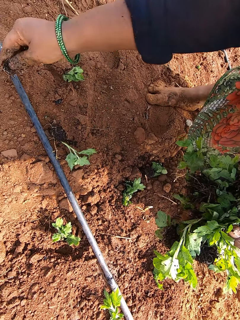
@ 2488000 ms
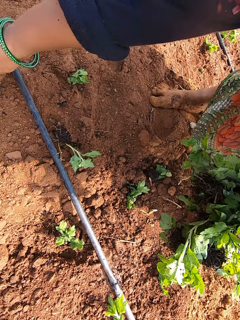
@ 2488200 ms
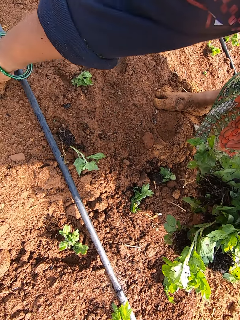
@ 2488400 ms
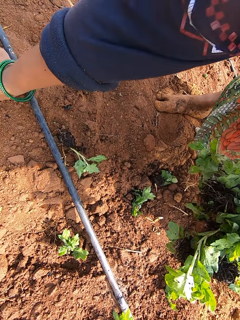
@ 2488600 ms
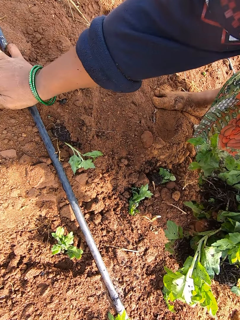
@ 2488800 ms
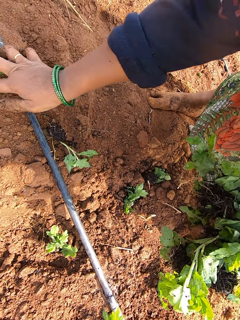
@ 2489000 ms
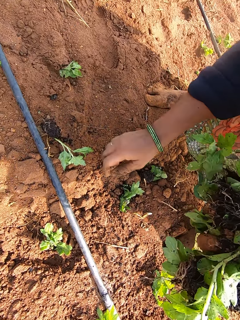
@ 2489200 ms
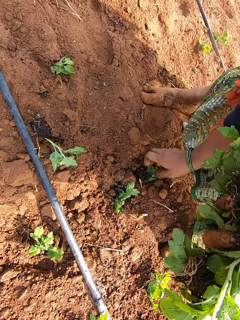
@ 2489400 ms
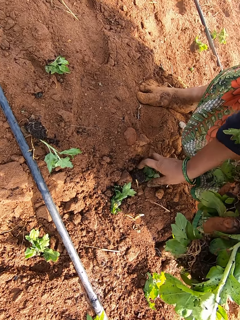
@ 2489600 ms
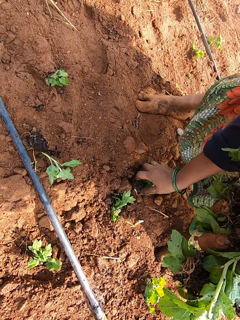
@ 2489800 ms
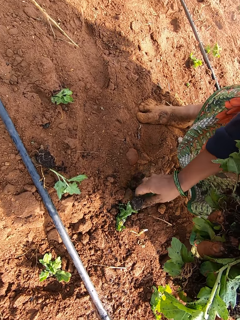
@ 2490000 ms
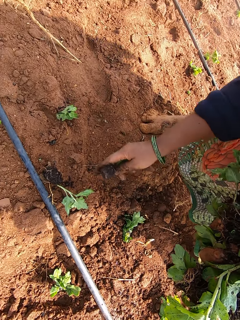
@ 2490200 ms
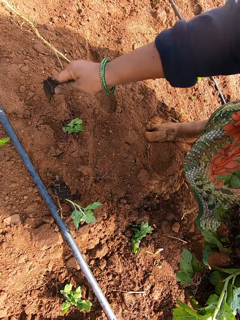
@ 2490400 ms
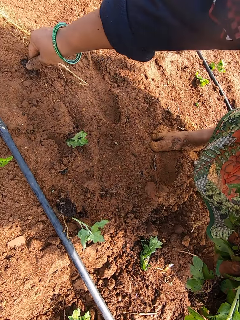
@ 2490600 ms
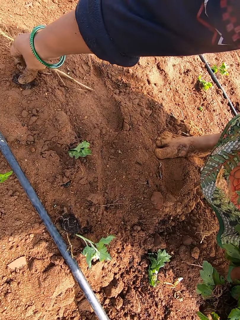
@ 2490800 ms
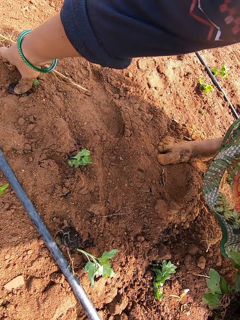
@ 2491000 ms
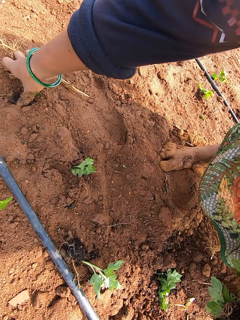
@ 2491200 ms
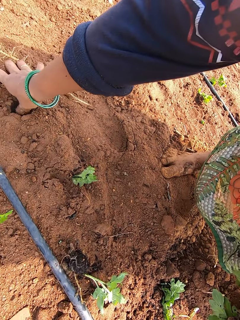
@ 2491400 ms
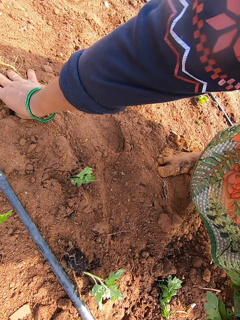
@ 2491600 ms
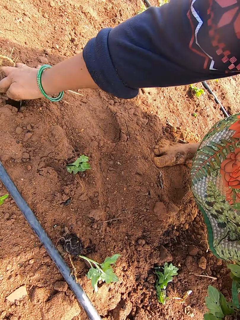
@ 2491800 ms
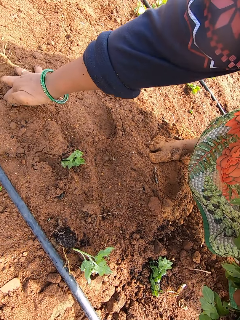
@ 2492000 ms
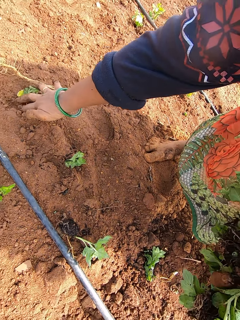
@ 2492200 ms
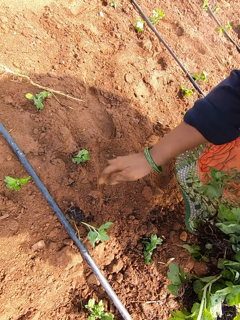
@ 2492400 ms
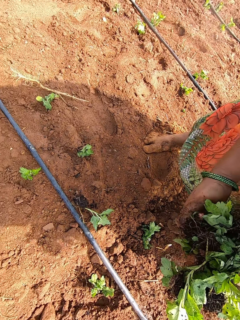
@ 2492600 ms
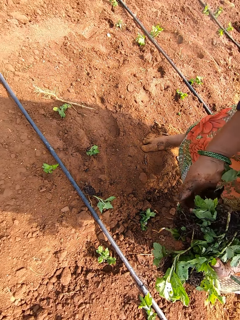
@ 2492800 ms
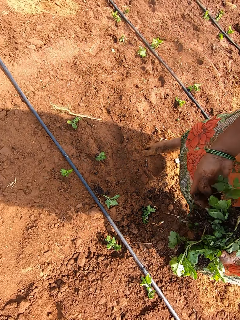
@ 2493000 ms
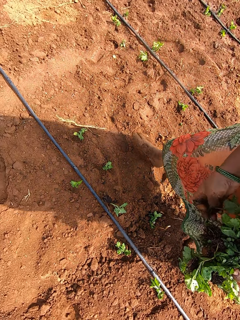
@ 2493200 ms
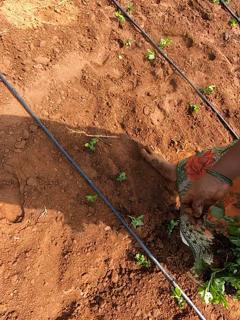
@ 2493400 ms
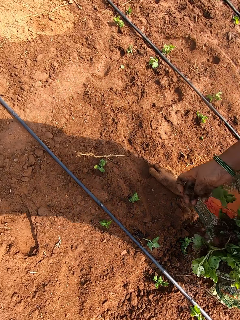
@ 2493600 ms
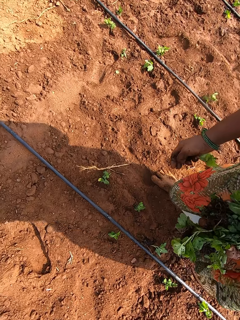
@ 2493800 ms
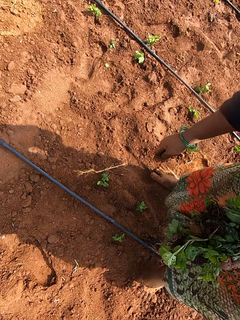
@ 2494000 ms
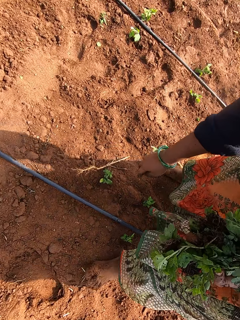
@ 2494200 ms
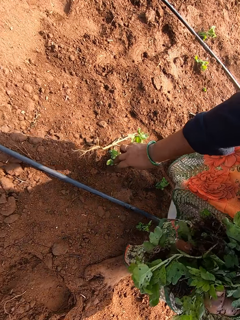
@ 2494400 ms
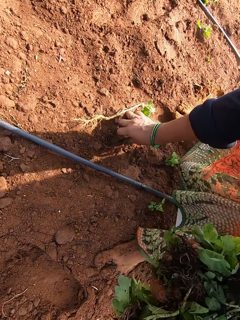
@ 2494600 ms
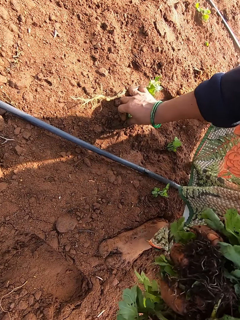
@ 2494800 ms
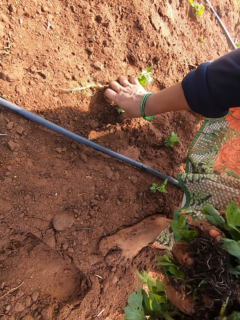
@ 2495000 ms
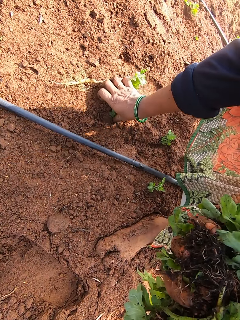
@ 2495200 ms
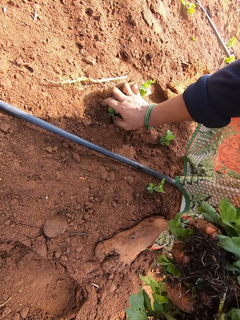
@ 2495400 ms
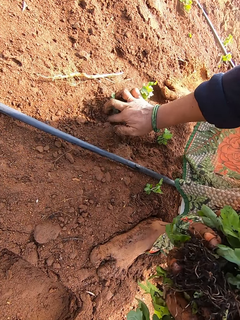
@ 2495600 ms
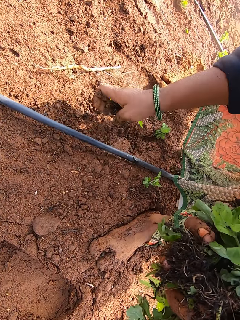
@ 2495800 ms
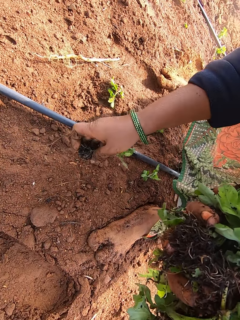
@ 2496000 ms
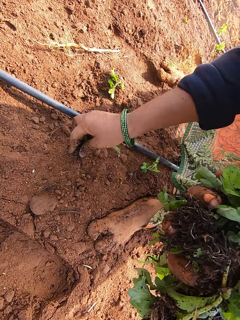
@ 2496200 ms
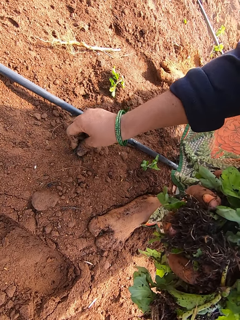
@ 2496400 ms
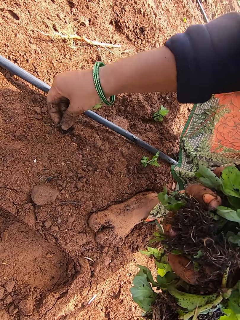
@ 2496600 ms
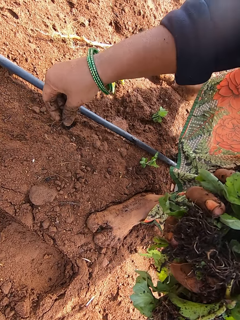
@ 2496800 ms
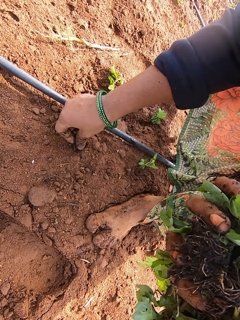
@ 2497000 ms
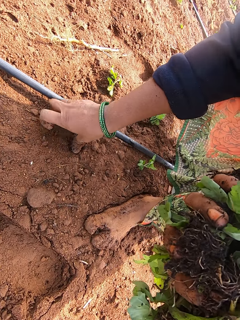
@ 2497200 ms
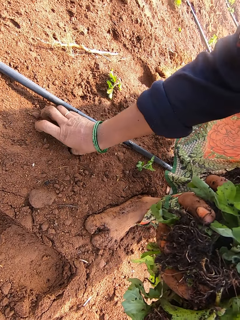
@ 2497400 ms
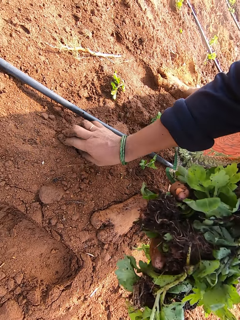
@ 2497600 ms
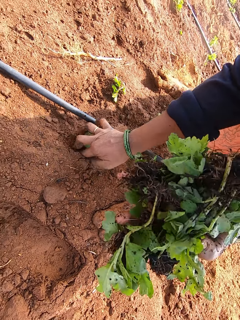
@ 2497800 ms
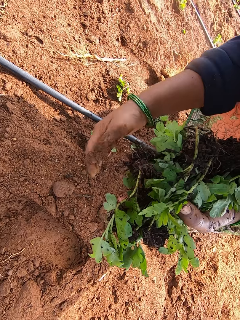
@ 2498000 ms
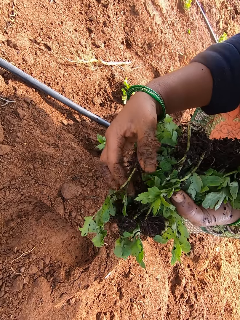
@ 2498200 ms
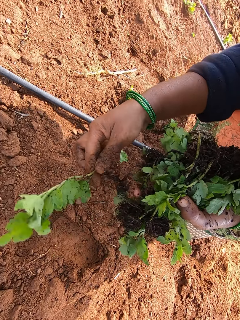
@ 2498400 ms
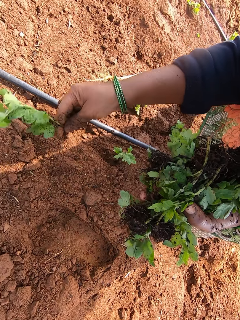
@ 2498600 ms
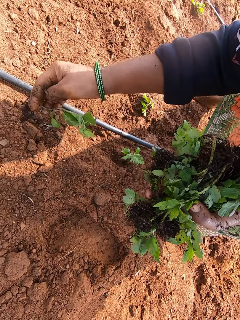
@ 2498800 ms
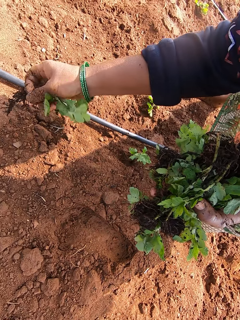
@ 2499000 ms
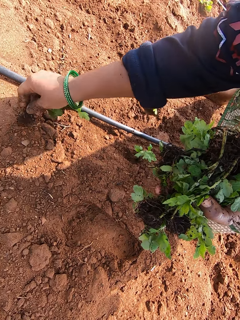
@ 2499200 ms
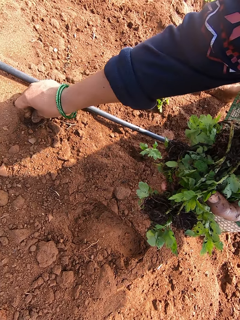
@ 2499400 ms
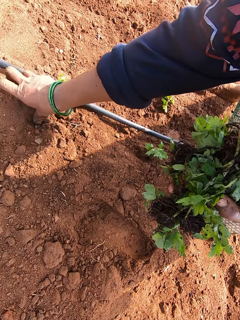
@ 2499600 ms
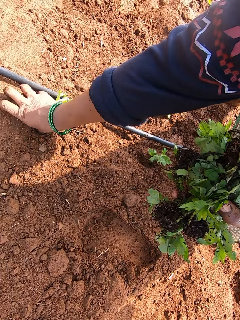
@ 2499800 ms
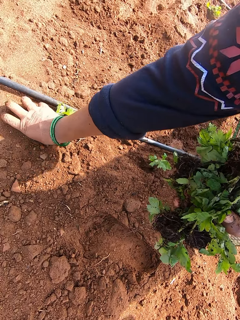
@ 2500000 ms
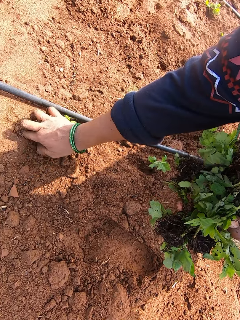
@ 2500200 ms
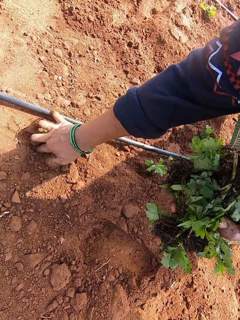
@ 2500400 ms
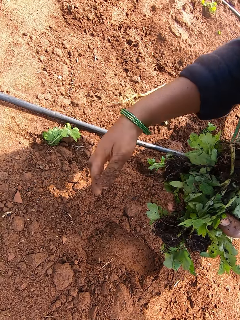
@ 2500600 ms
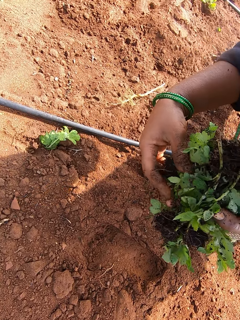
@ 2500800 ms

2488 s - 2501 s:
The camera wearer plants the vegetable on the ground with her right hand. She picks the vegetable from the ground with her right hand. She plants the vegetable on the ground with her right hand. She removes the vegetables from her left hand with her right hand. She plants the vegetable on the ground with her right hand. She plants the vegetable on the ground with her right hand again. She removes the vegetable from her left hand with her right hand. She plants the vegetable on the ground with her right hand.

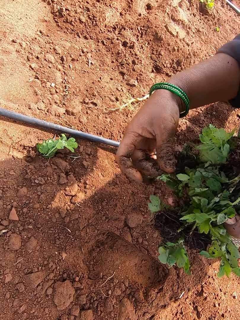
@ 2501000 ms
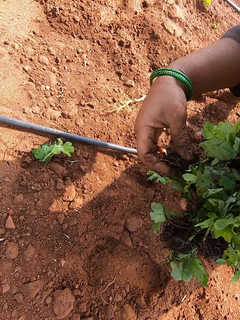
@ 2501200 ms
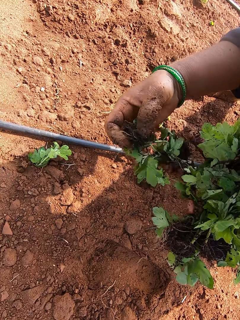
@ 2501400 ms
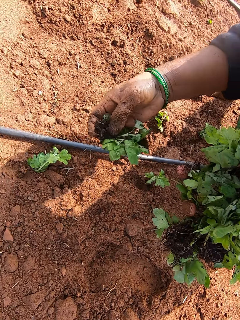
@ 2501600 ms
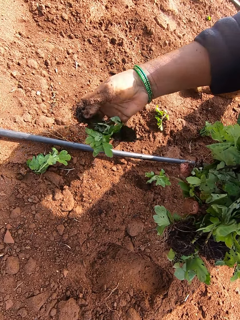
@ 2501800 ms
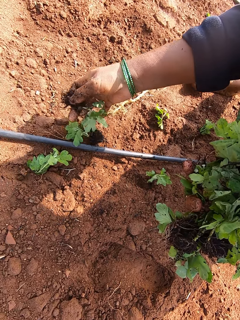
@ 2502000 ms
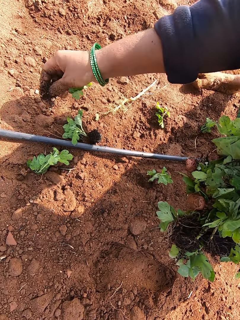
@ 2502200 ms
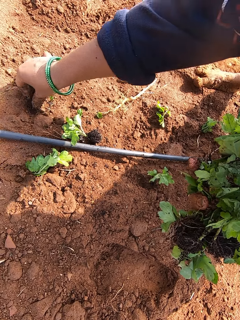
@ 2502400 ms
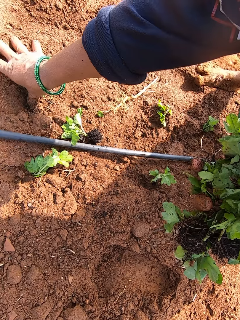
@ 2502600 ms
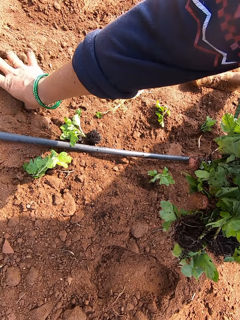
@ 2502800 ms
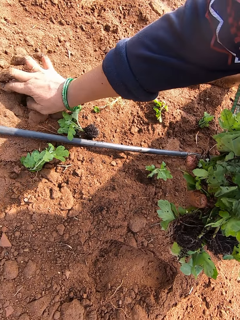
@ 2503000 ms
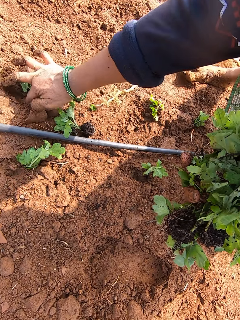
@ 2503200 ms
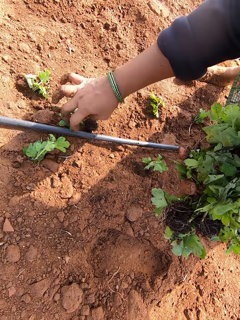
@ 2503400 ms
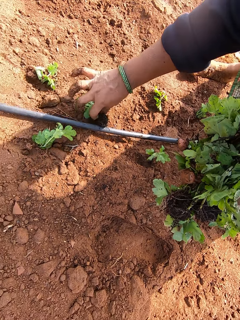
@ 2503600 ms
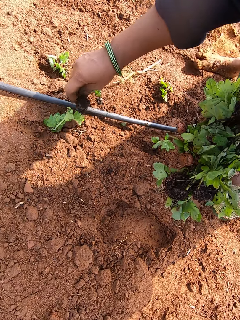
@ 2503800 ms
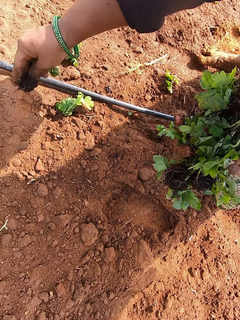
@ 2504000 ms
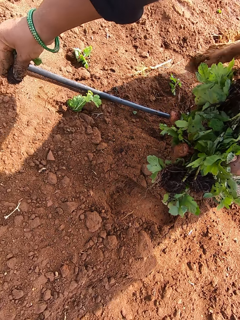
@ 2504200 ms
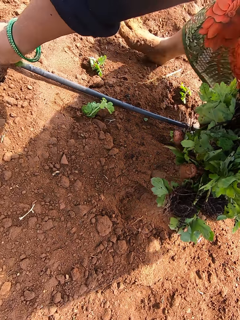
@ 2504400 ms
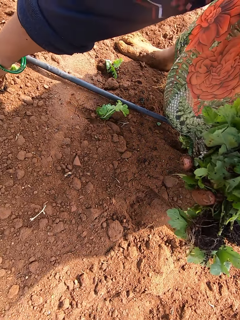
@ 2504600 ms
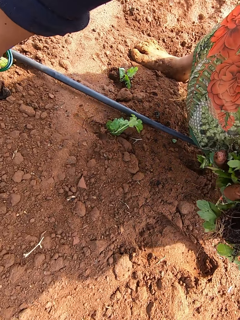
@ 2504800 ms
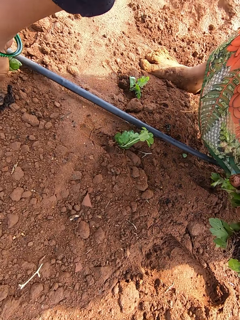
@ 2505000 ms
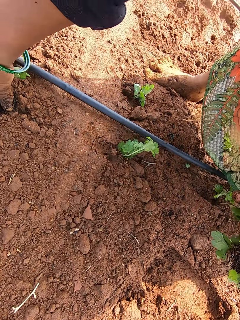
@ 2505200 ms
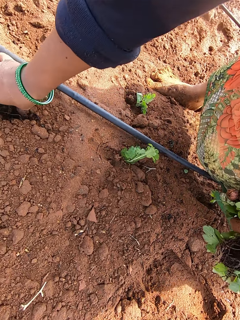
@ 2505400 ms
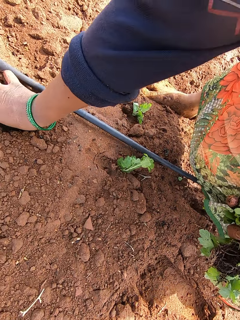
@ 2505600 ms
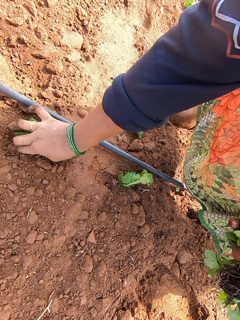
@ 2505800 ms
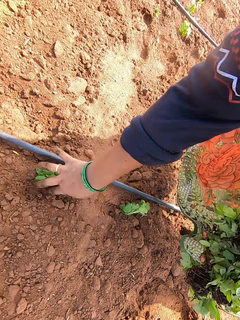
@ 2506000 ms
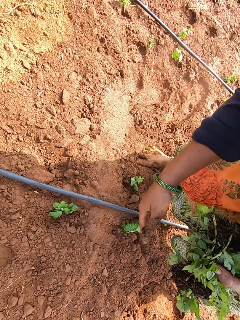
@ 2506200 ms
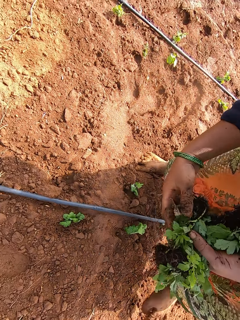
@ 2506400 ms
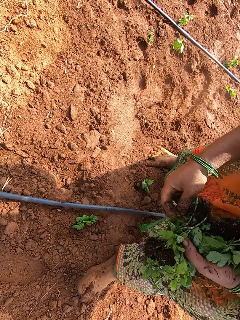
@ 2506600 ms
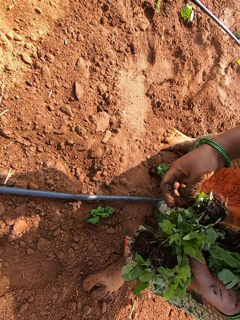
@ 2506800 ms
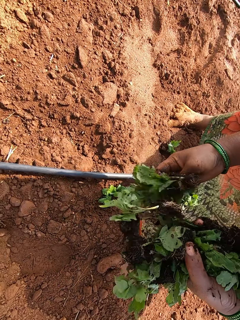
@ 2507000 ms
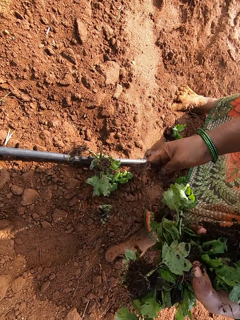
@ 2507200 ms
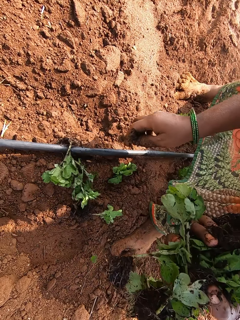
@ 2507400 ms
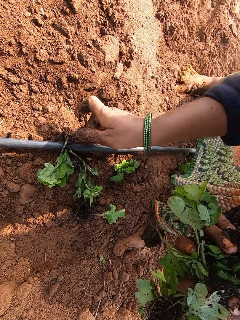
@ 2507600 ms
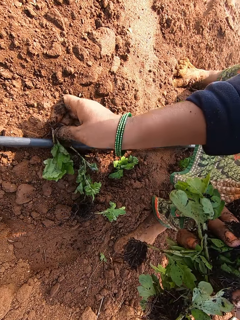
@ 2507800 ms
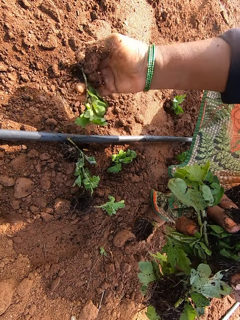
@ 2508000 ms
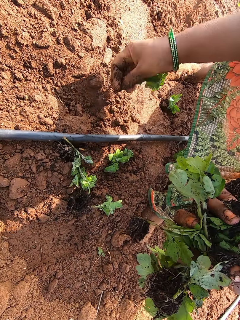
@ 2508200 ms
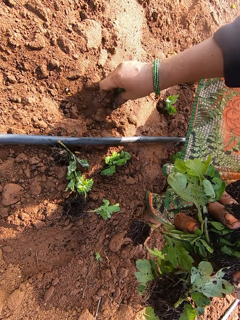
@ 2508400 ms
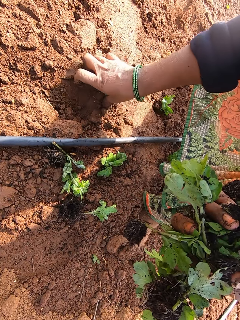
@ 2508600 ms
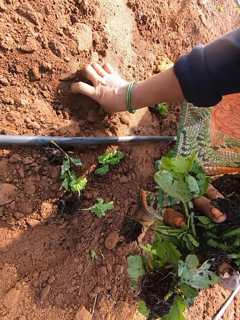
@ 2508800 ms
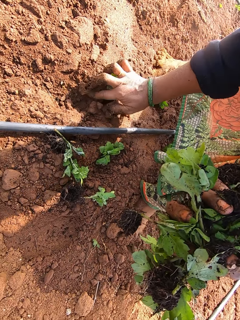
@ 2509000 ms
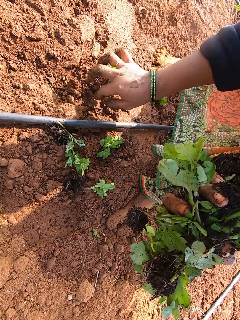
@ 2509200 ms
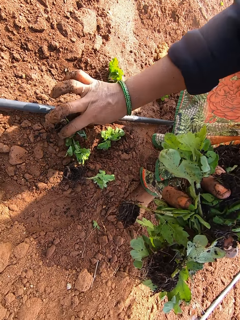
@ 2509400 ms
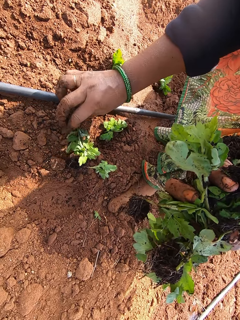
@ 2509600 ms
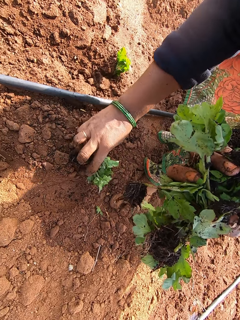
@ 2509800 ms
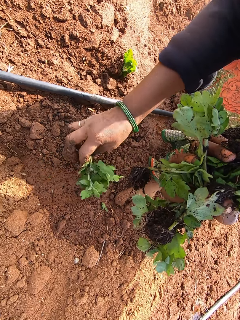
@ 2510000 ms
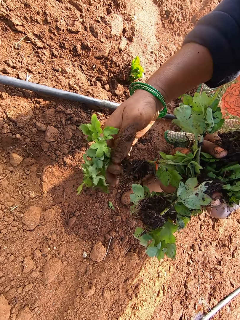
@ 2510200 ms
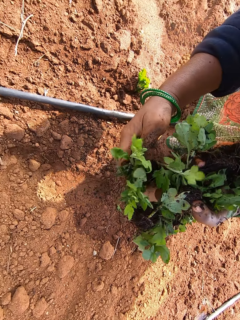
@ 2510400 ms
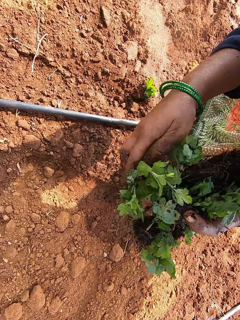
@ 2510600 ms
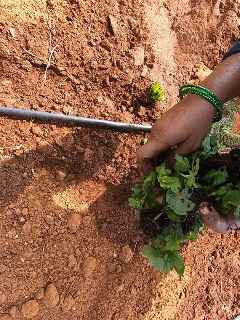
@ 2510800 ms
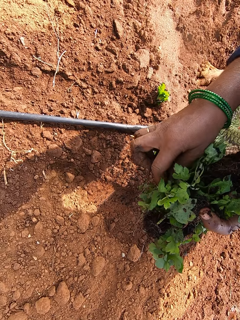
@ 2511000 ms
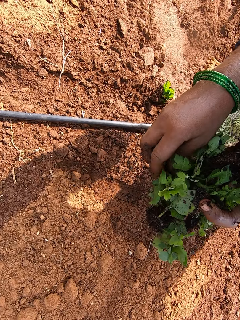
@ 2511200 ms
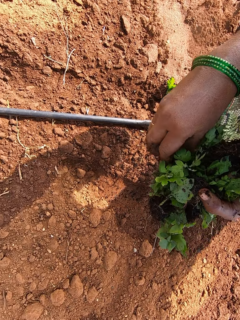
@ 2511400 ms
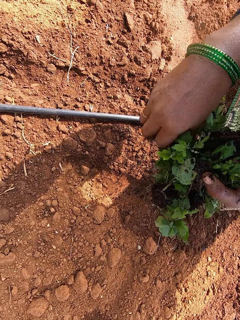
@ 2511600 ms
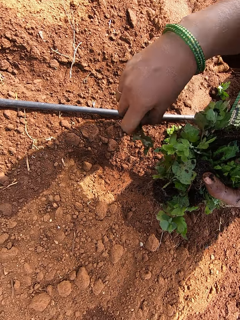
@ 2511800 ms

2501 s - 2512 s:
The camera wearer removes the vegetables from her left hand with her right hand. She plants the vegetable on the ground with her right hand. She picks the vegetable from the ground with her right hand. She plants the vegetable on the ground with her right hand. She removes the vegetable from her left hand with her right hand. She picks the vegetable from the ground with her right hand. She plants the vegetable on the ground with her right hand. She picks the vegetables from the ground with her right hand. She passes the vegetable in her right hand to her left hand.
